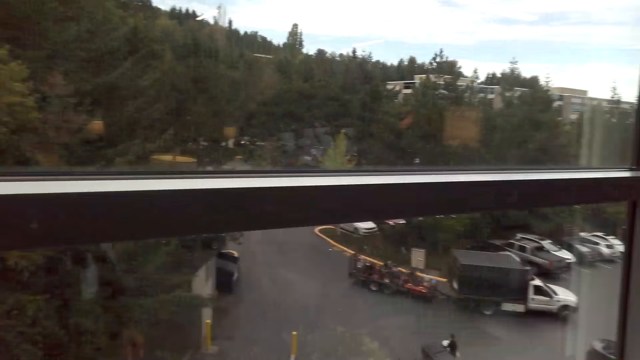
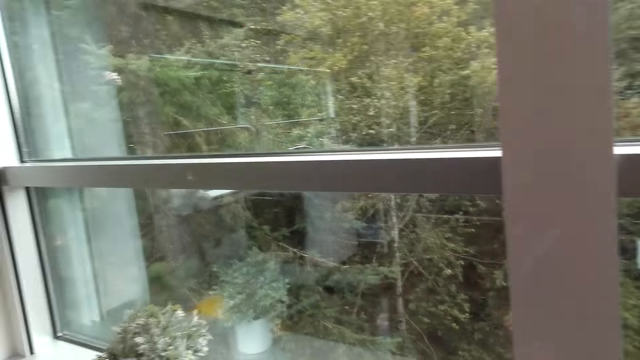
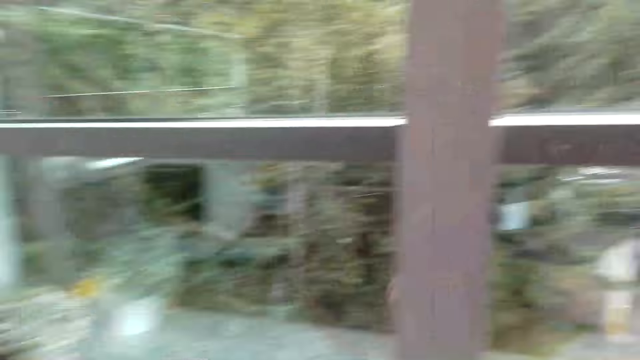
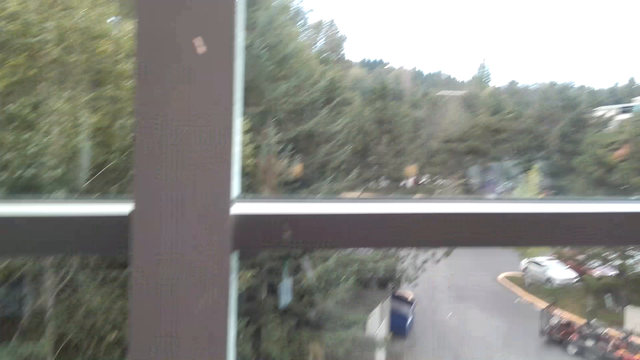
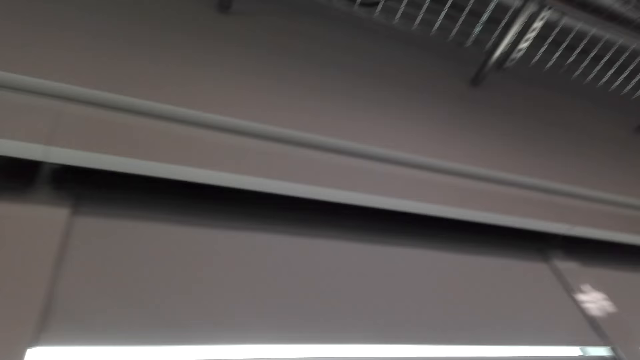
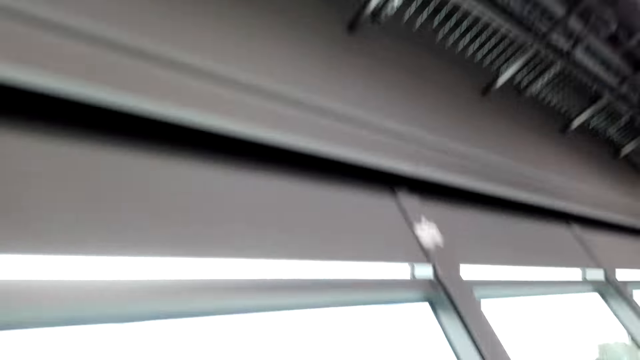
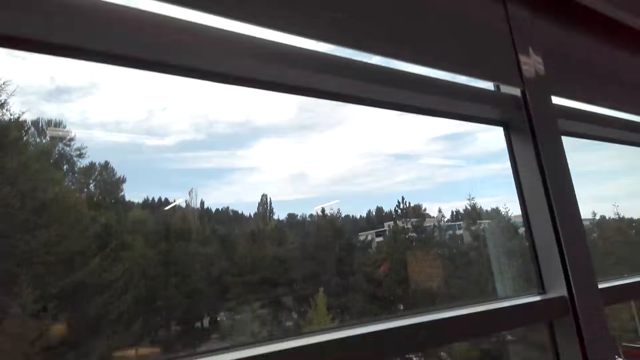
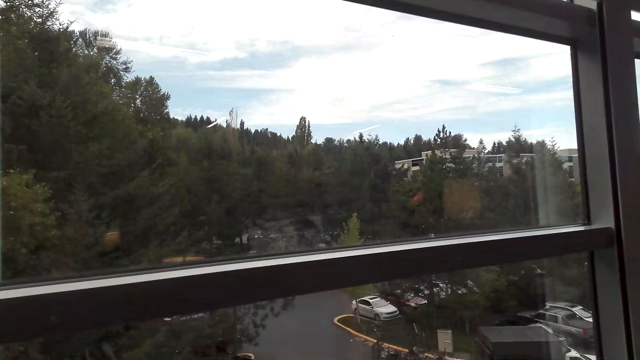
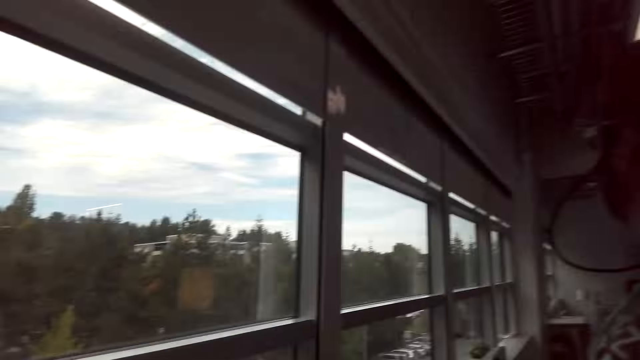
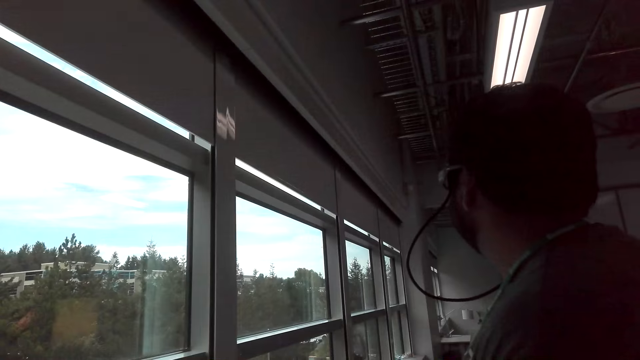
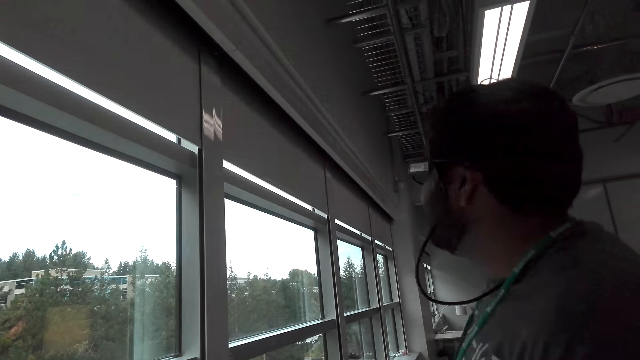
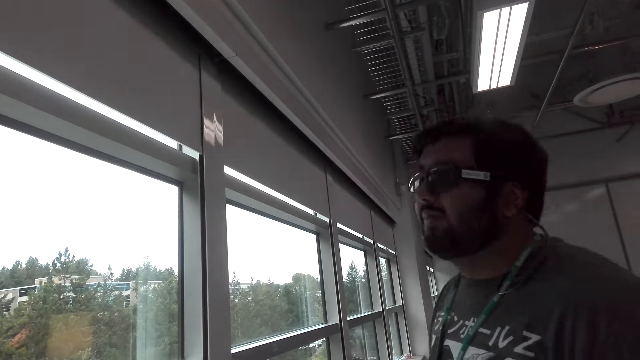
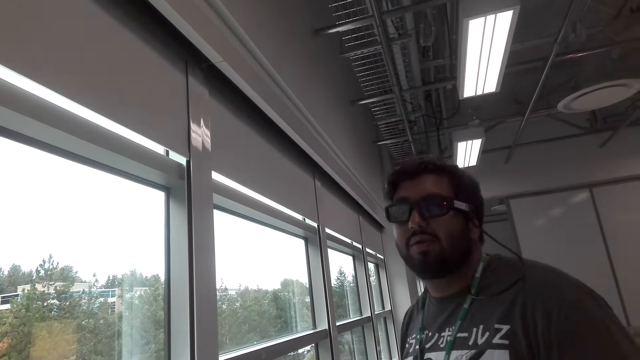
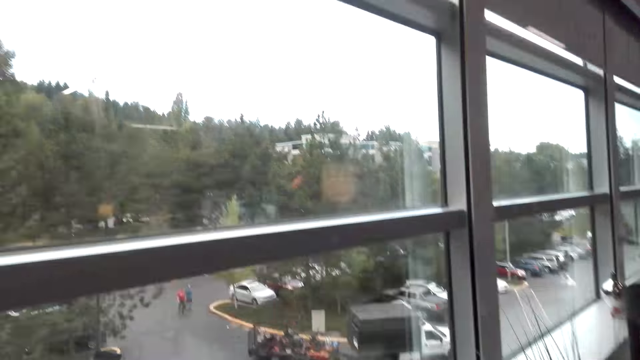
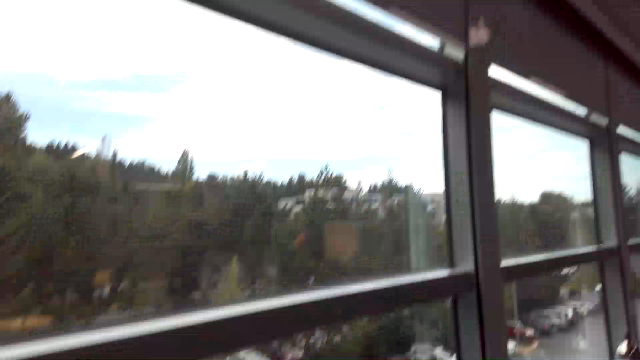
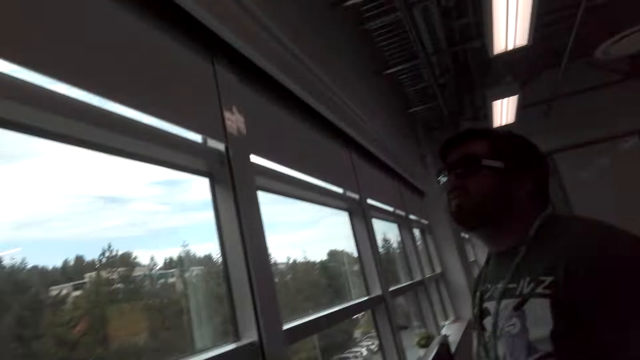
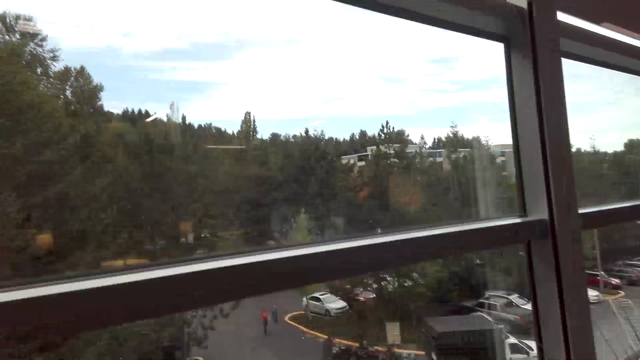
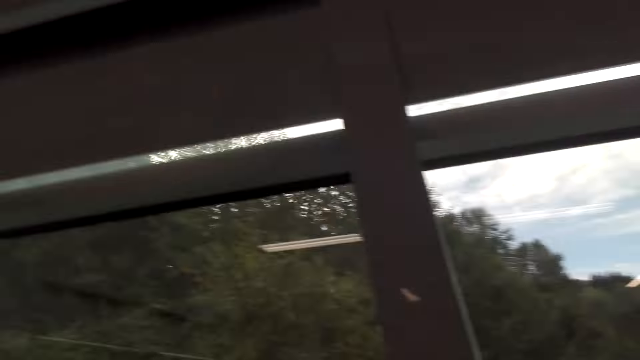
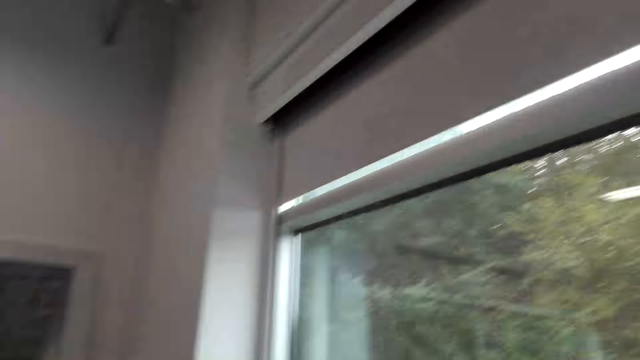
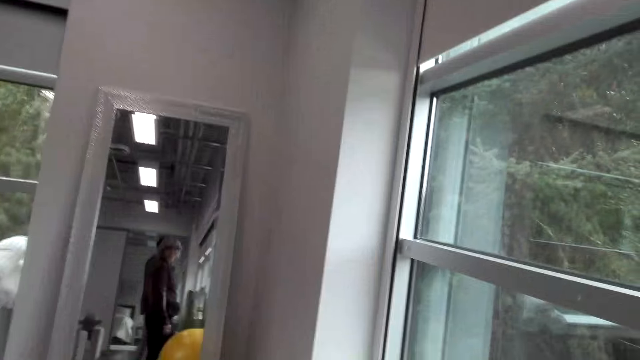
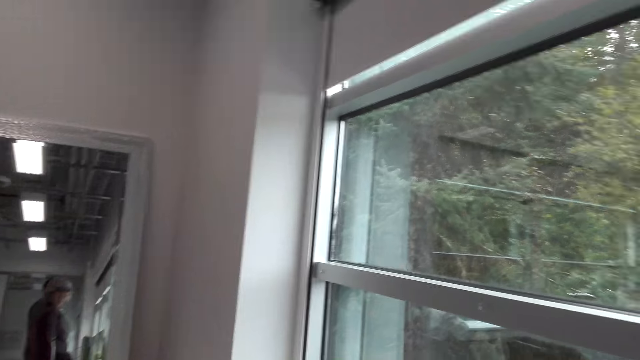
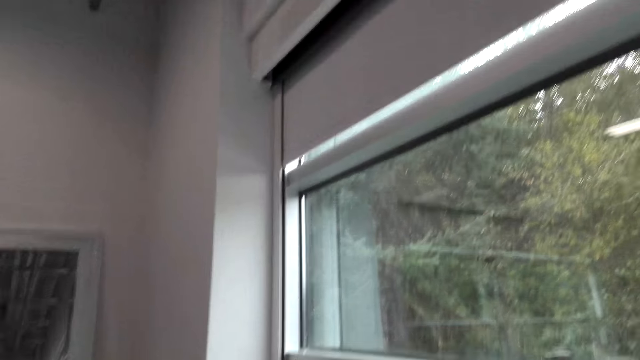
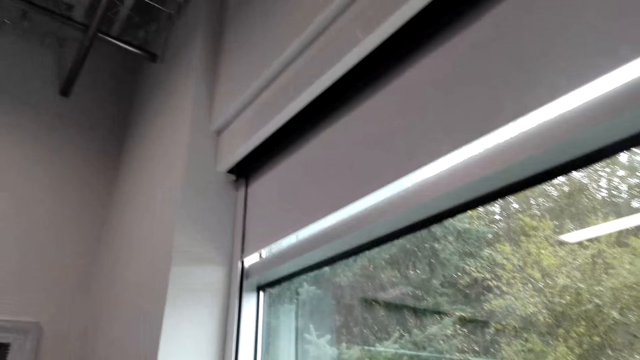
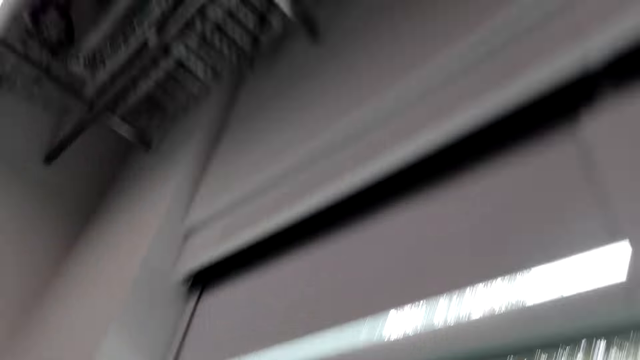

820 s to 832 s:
The camera wearer looks outside through the window. The man looks around the house.

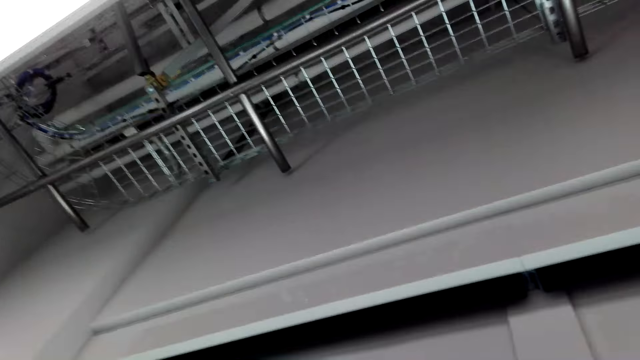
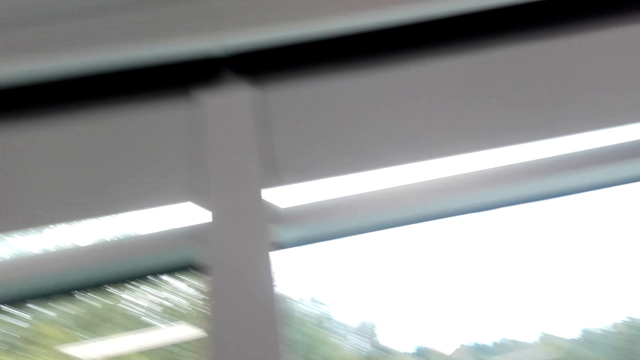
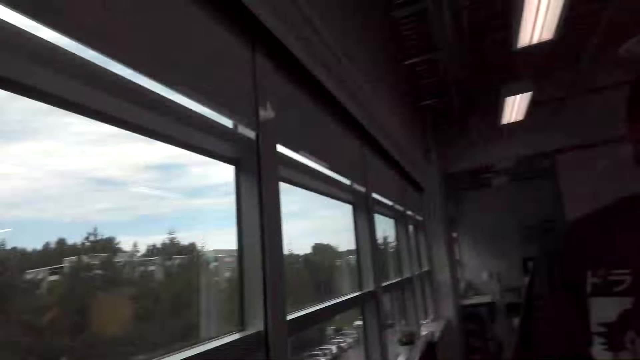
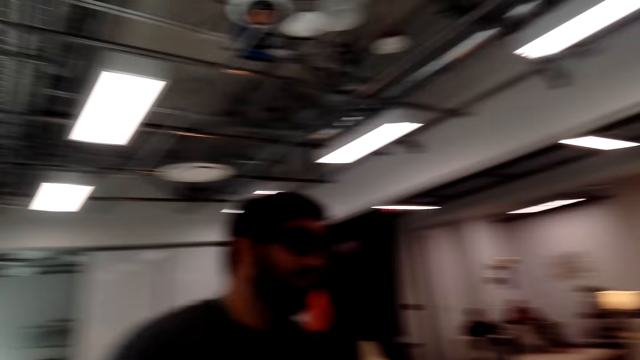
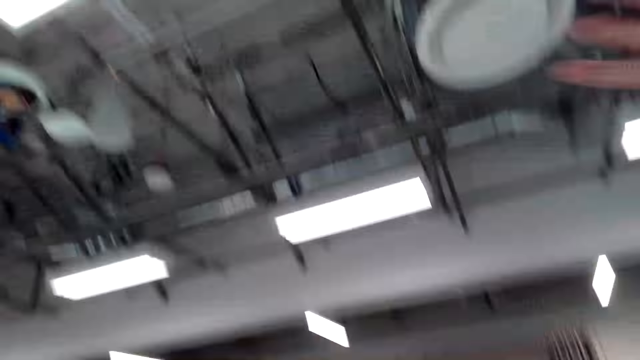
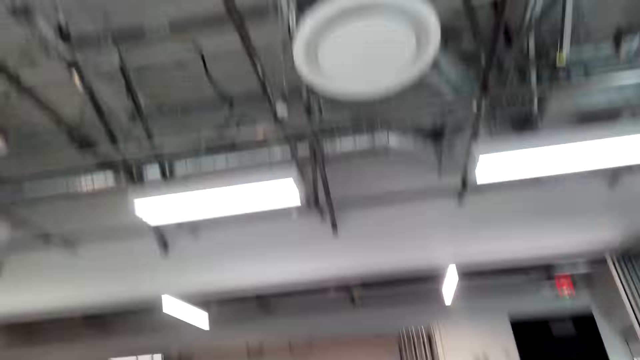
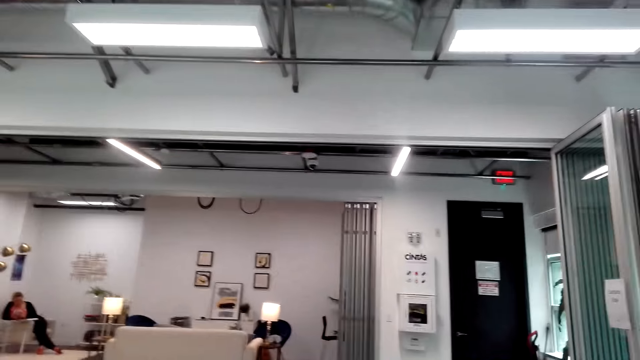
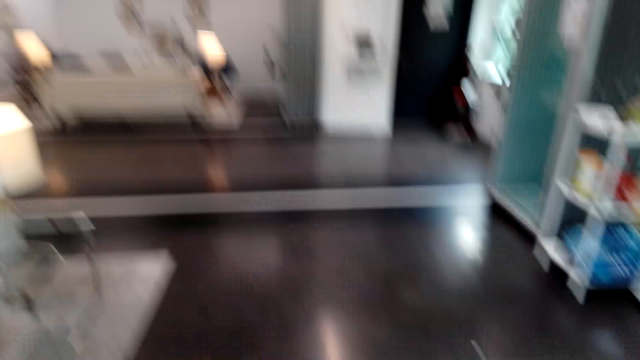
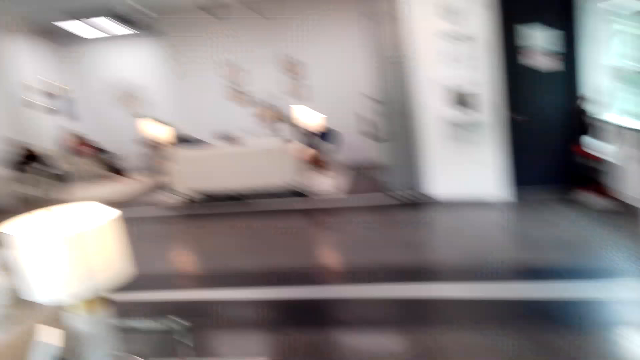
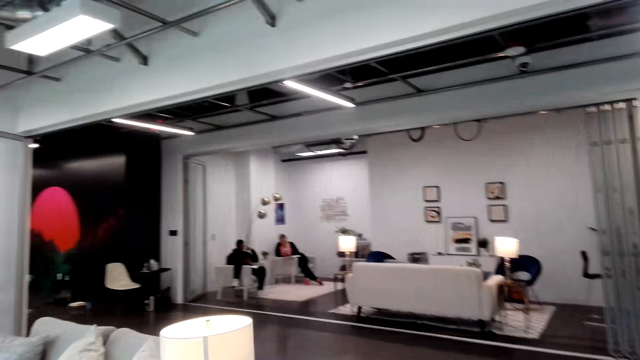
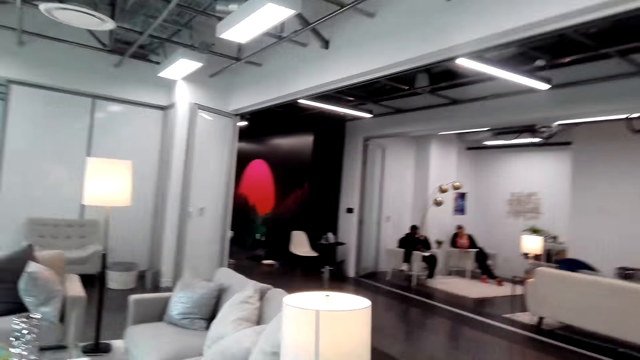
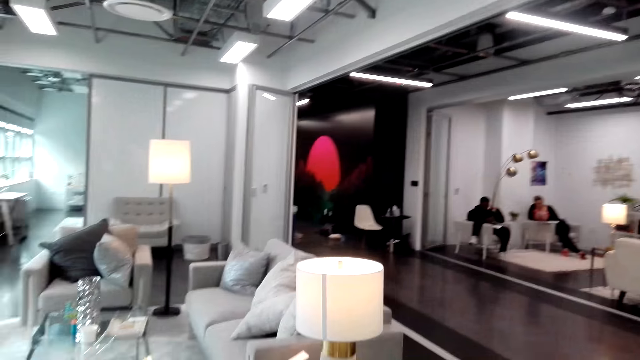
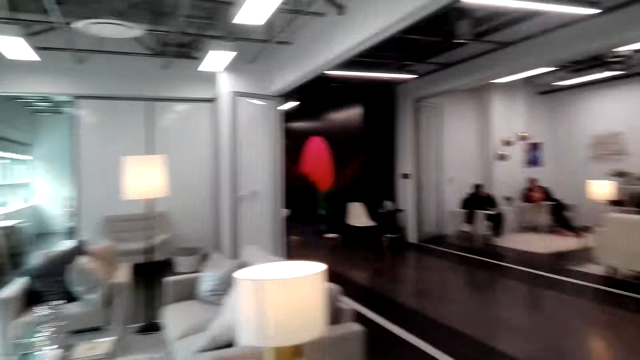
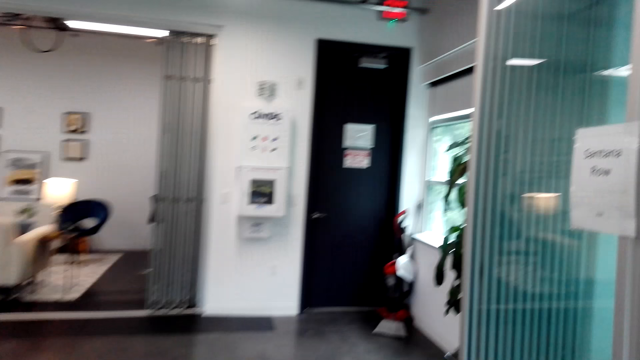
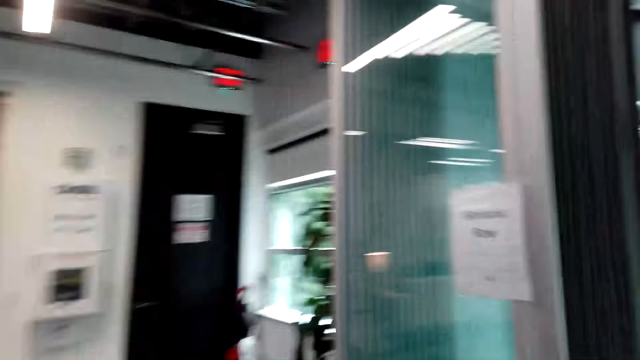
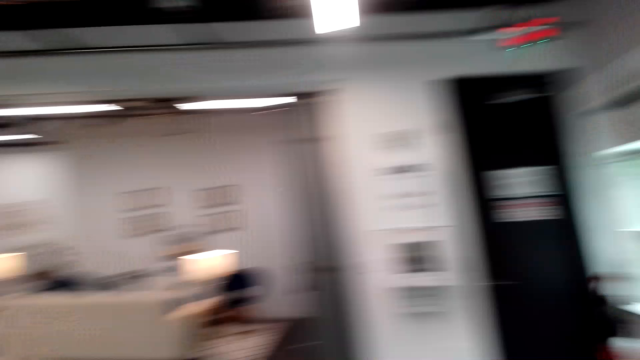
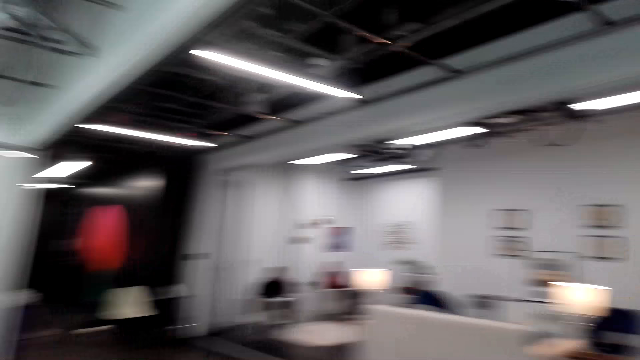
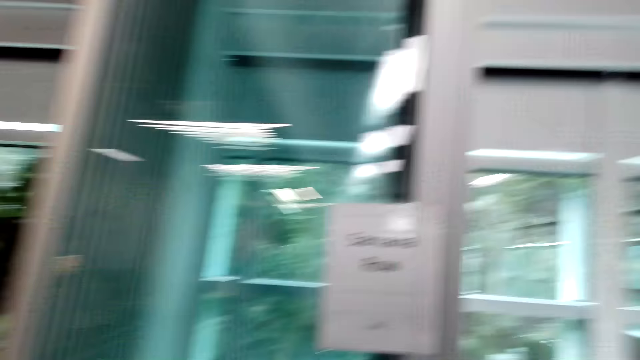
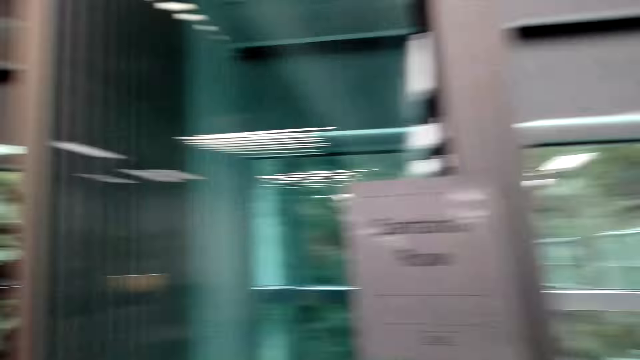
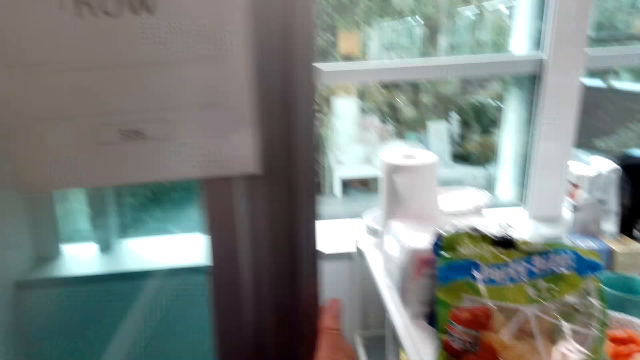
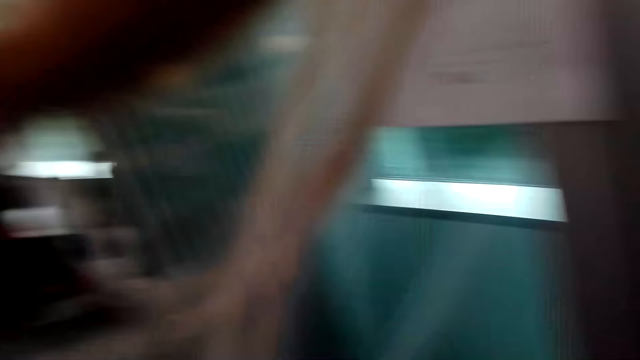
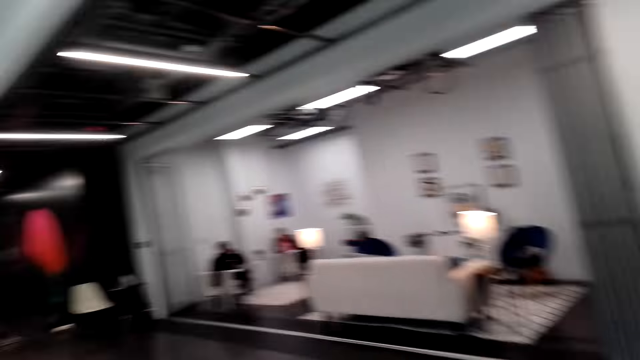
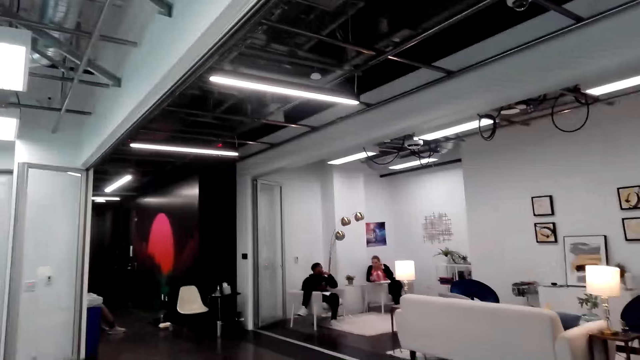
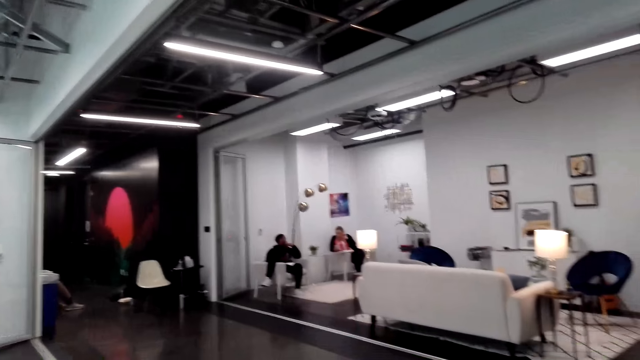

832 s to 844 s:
The camera wearer looks around the living room. They walk around the house.
